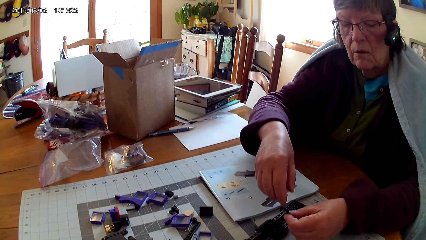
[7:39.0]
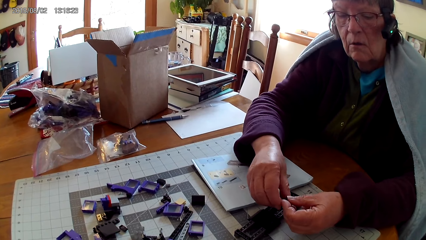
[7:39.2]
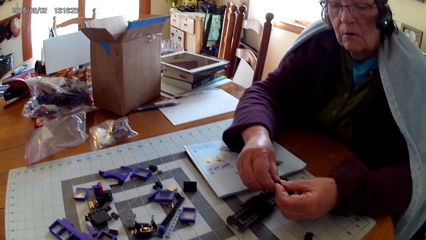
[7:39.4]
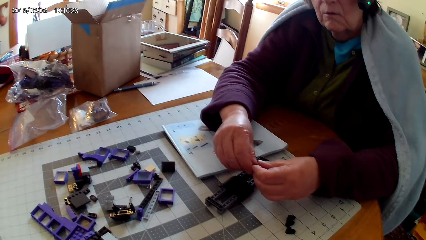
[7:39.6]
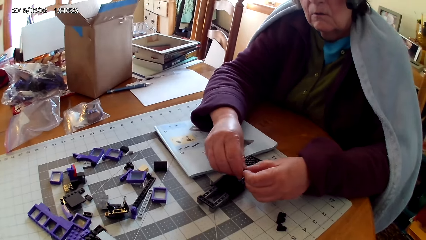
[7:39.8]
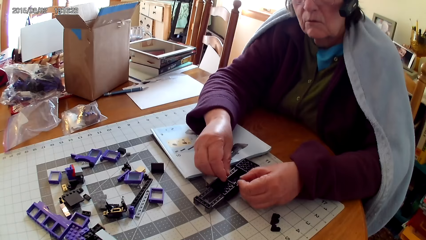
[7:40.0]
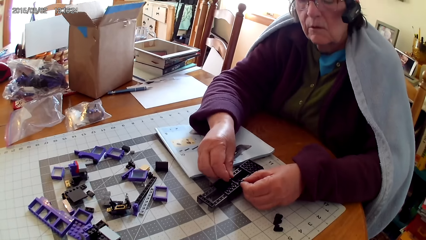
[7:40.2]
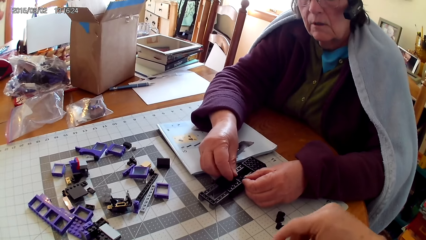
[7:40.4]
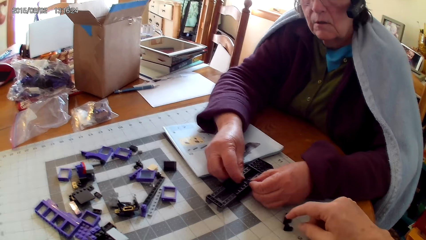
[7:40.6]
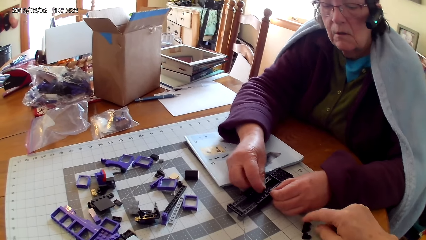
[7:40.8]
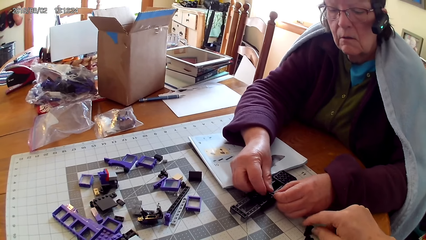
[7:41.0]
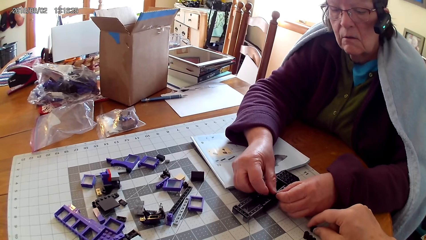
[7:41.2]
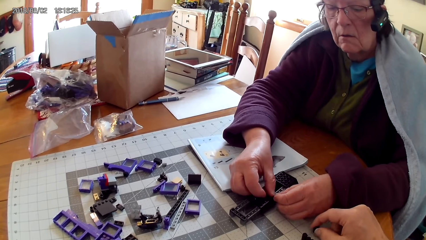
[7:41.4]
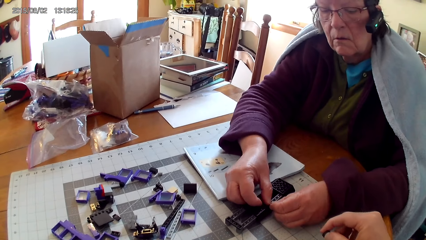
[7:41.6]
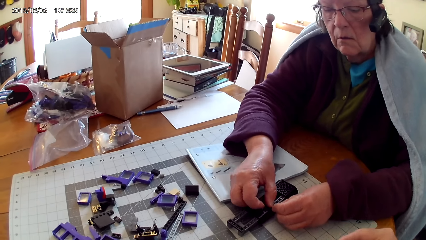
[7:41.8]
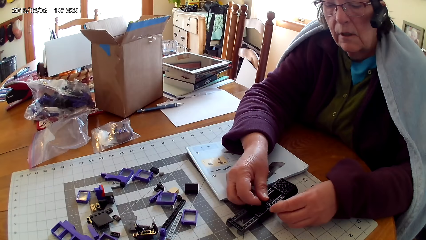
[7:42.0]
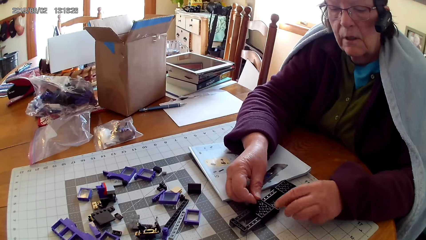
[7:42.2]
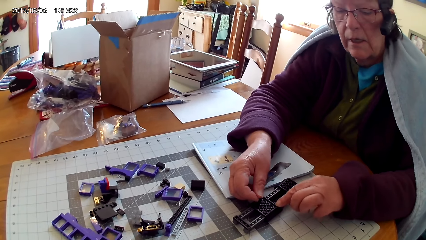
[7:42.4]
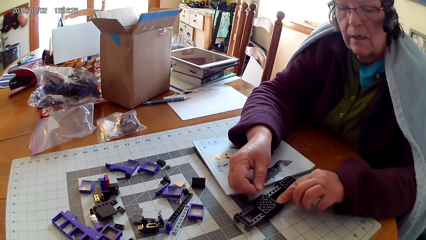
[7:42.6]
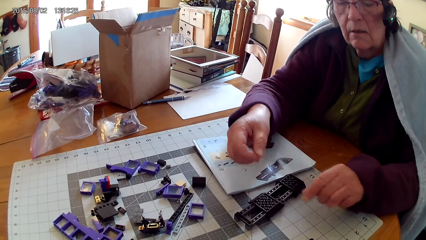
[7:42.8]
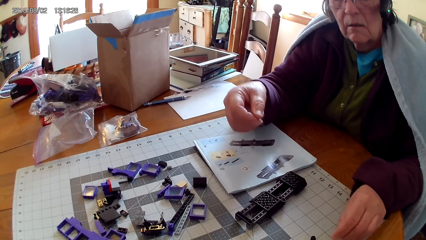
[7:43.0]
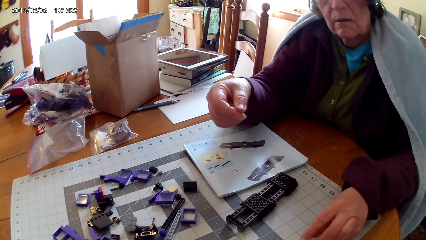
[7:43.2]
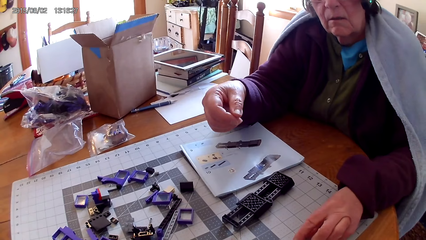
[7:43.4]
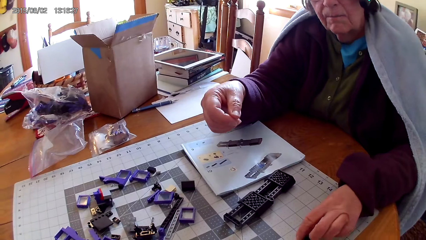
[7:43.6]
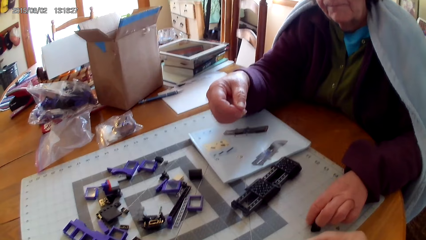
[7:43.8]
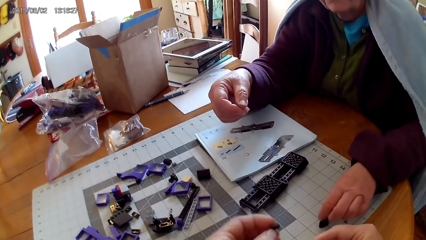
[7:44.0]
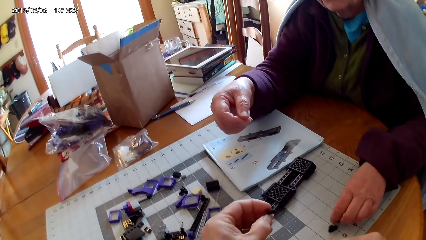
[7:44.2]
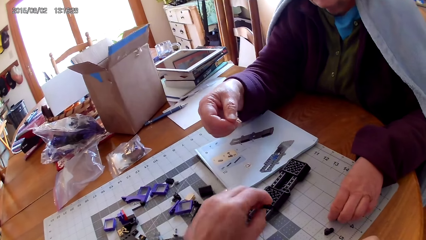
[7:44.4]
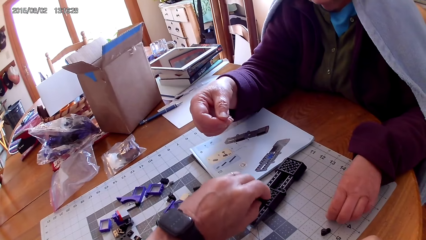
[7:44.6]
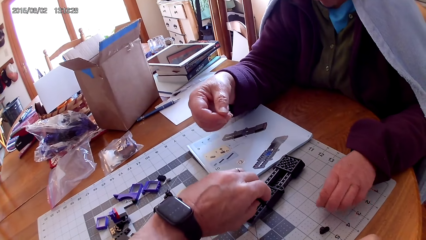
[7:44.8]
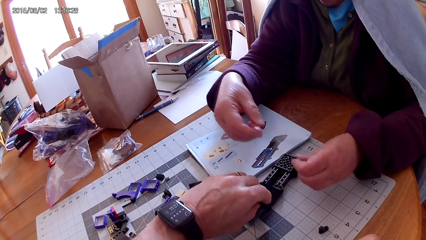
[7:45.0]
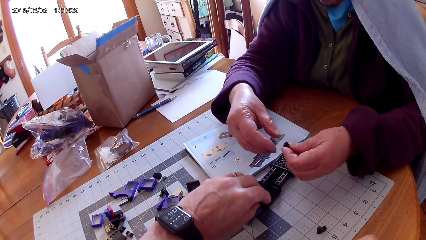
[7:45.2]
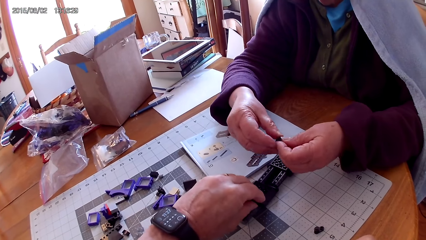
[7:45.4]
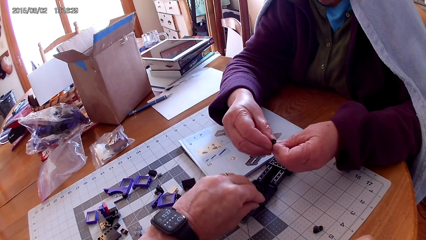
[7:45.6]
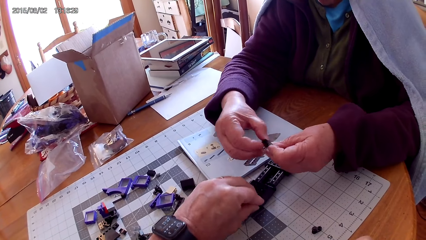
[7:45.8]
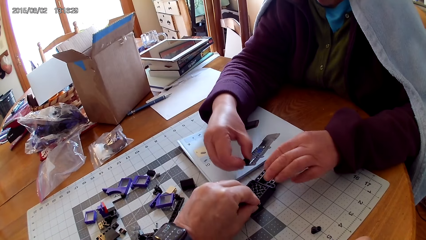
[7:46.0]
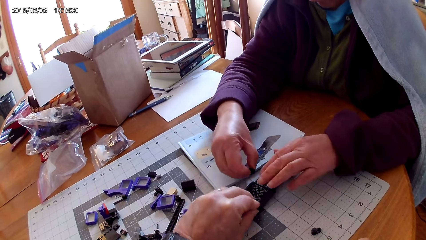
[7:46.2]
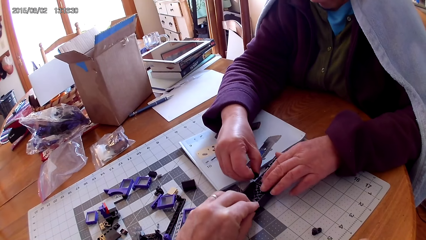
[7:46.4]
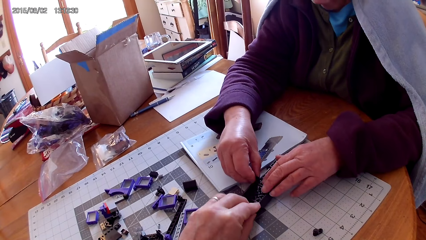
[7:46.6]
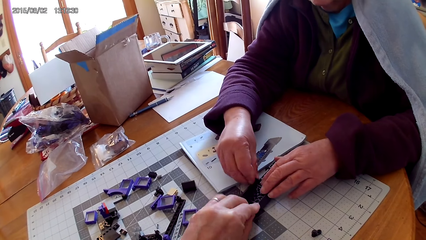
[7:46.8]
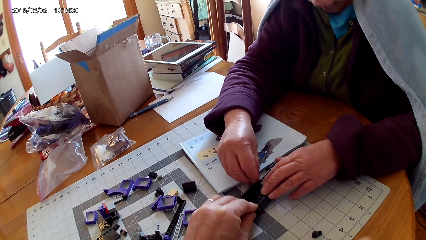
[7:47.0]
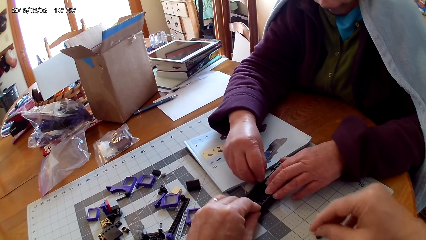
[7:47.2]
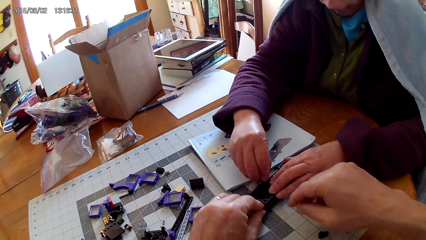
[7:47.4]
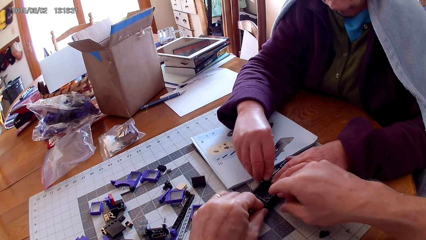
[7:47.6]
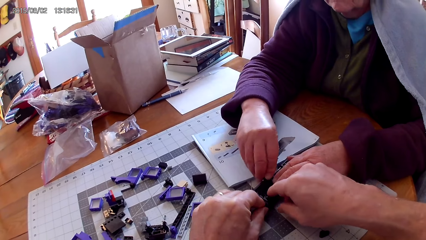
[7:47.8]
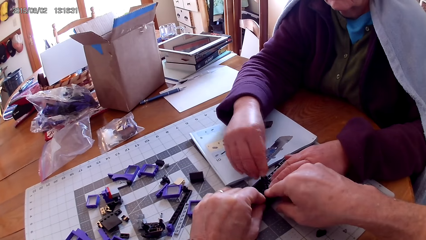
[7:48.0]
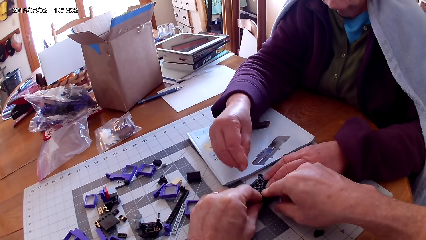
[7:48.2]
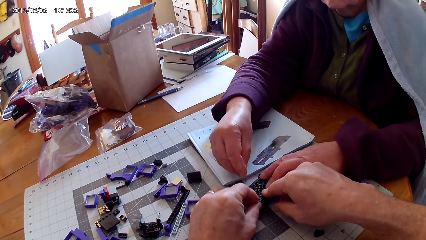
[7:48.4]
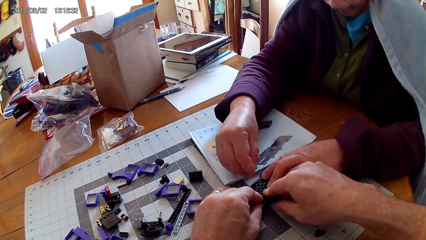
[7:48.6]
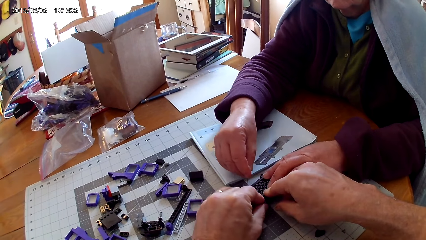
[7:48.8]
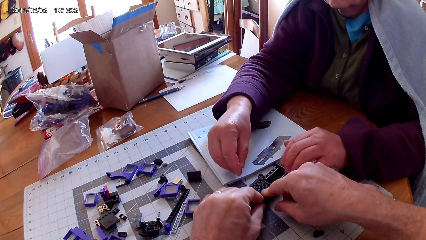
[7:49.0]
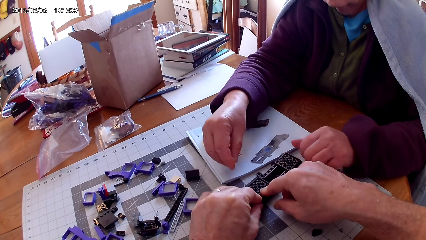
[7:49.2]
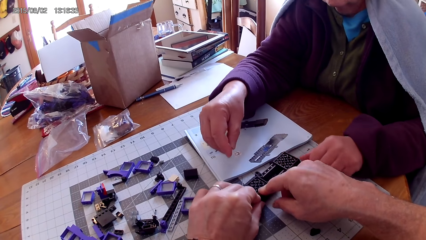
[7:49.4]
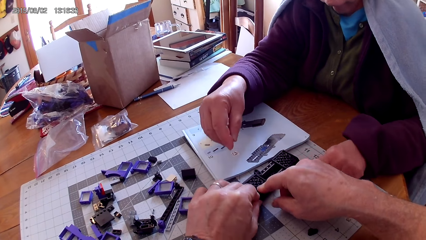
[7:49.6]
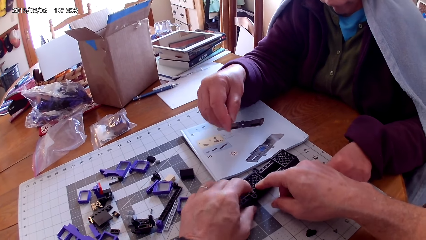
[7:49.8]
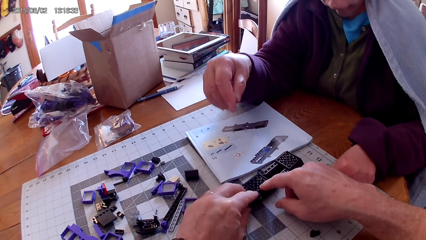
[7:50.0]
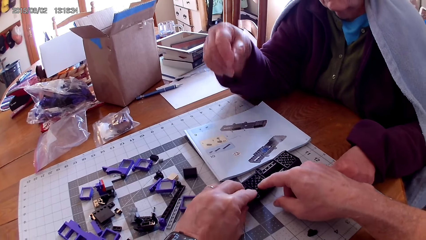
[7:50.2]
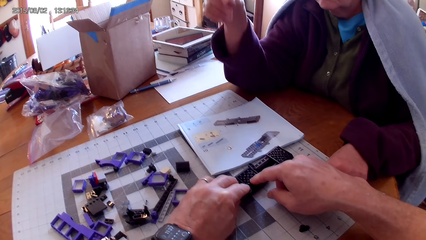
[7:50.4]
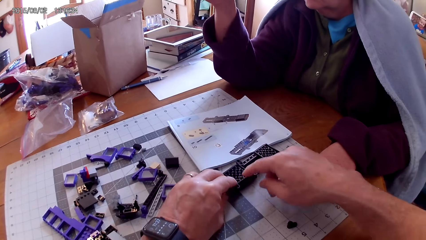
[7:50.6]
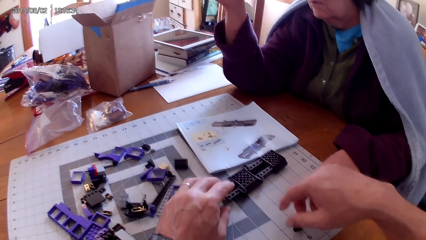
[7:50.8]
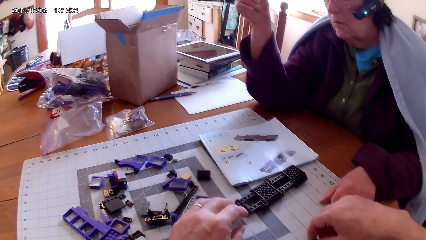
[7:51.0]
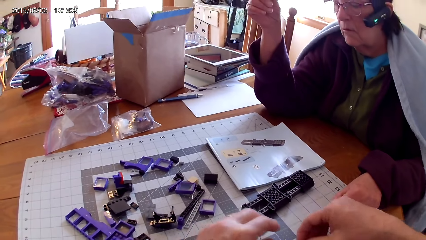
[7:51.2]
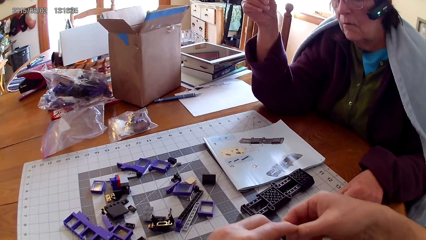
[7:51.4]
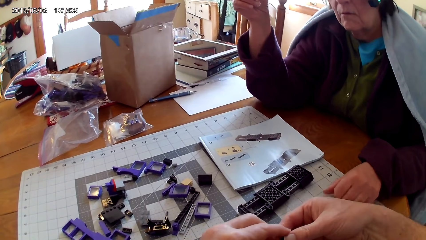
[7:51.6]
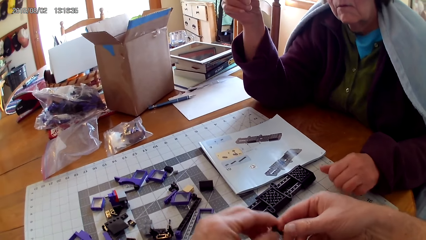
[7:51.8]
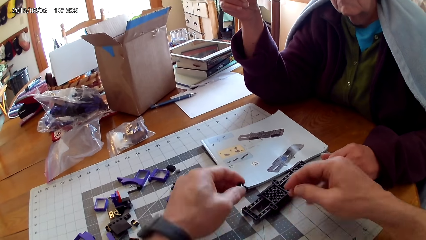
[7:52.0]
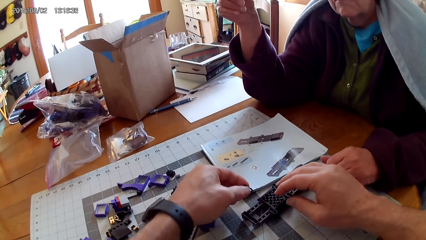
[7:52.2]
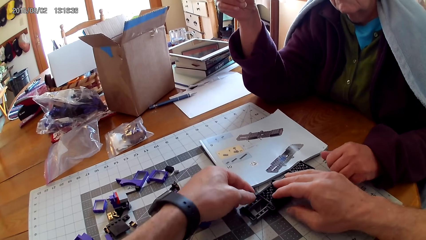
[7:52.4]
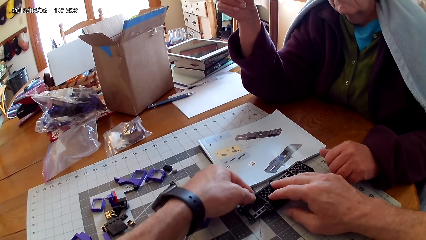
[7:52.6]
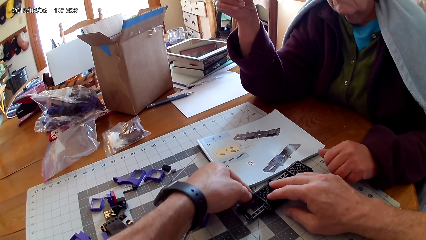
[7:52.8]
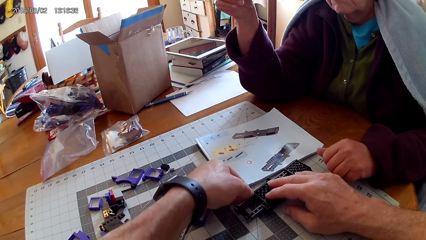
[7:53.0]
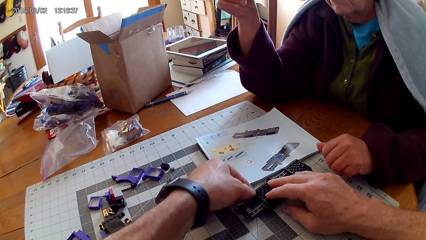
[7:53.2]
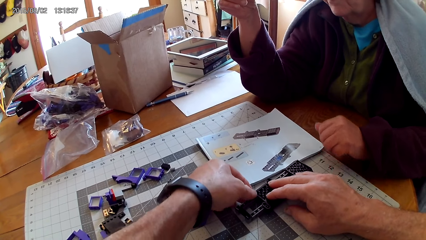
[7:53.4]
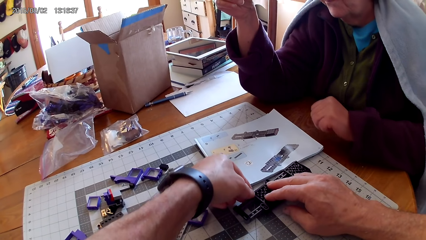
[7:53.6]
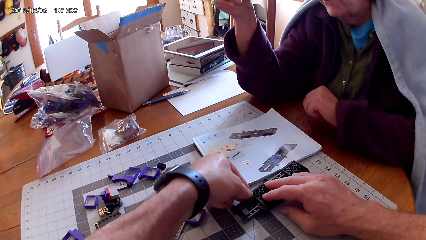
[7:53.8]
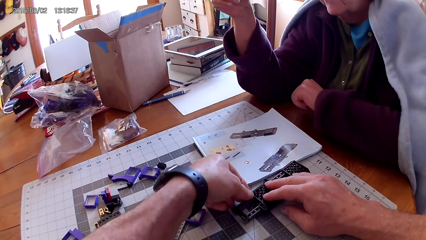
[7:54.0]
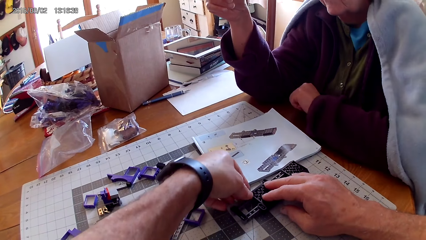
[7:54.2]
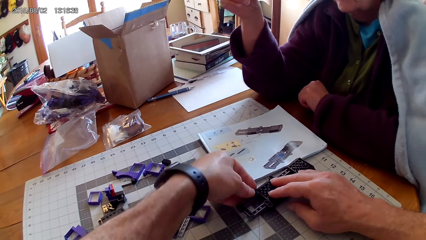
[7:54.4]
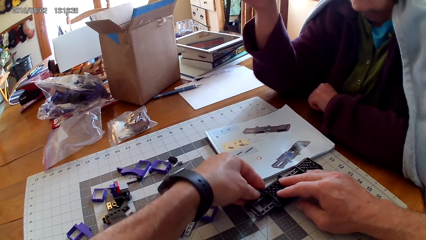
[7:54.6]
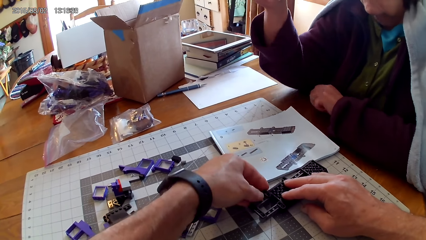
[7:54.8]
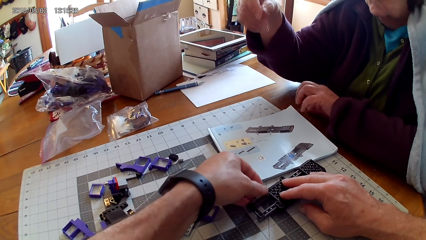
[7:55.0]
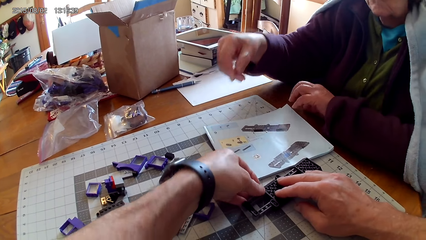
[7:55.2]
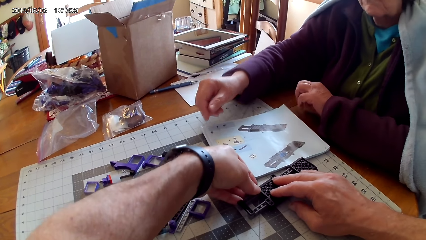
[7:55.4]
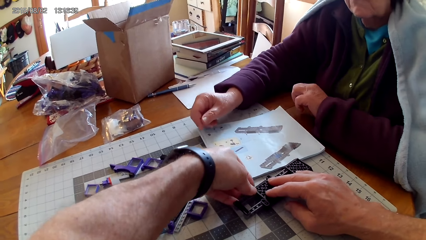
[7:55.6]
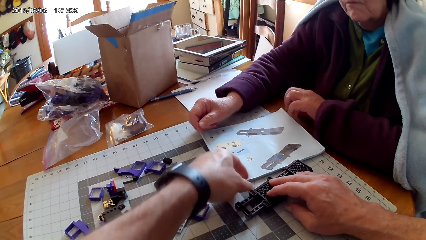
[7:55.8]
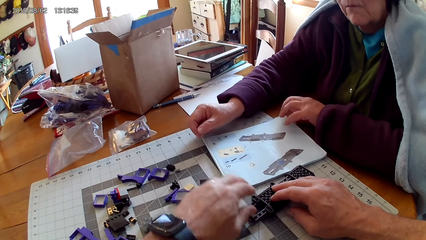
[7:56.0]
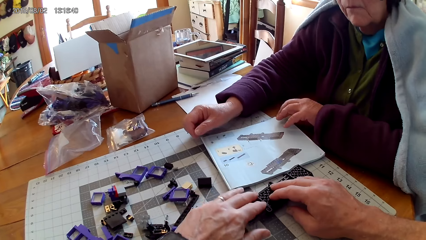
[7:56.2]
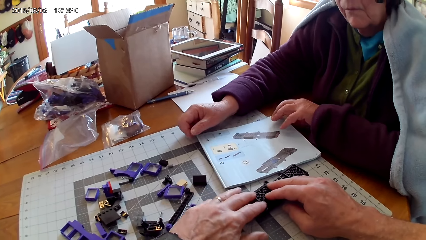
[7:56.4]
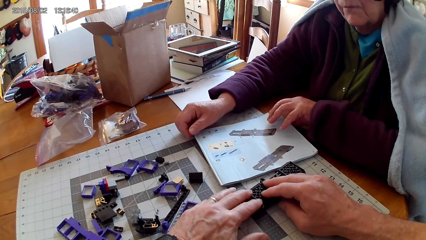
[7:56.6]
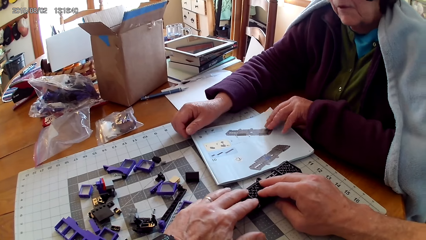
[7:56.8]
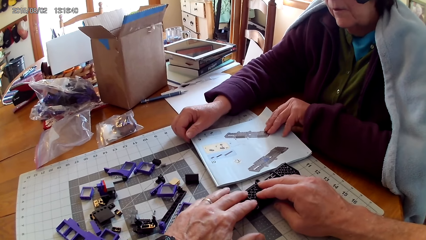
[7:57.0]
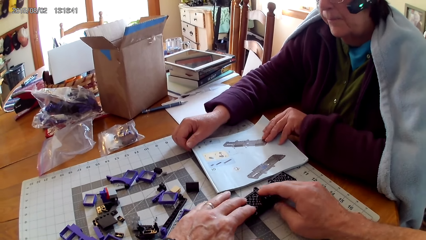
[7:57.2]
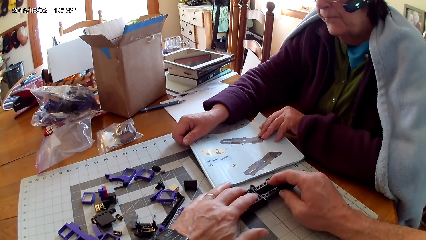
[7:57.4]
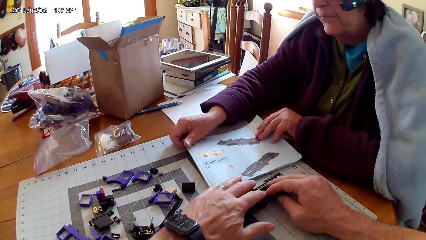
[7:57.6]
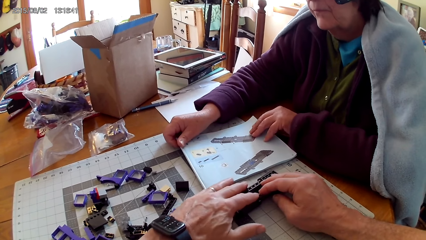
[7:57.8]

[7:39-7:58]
The woman holds the spare part with both hands. The camera wearer takes spare parts. The woman fixes a plastic on the other plastic. She takes another spare part. The camera wearer fixes the plastic on the other plastic. The woman holds the spare part with both hands. She fixes the plastic on the other plastic. The camera wearer fixes something with both hands. The woman removes her hand from something. The camera wearer removes their hand from something. They take another spare part. They fix the spare part in something. The woman puts her hand on the table. The camera wearer fixes something.
